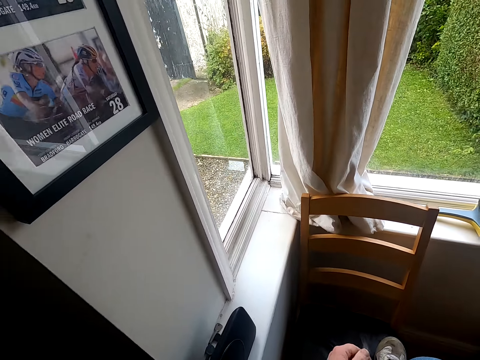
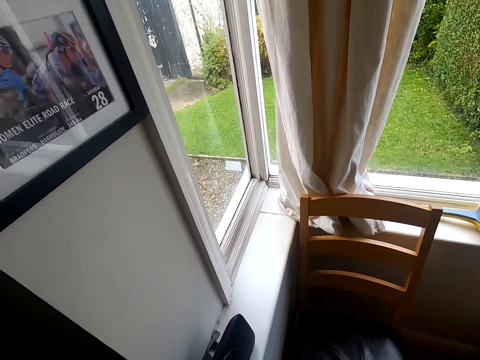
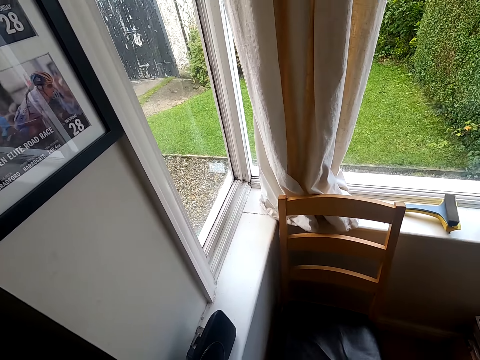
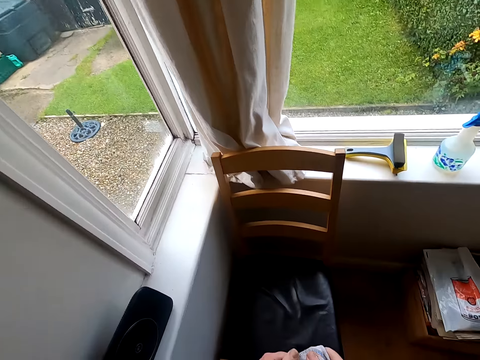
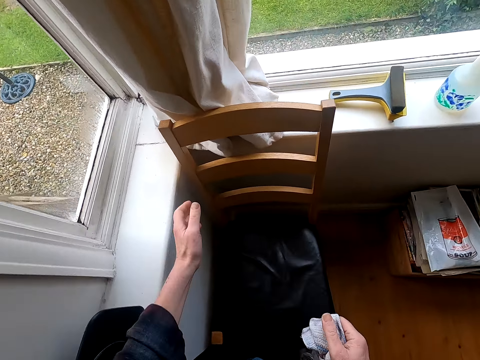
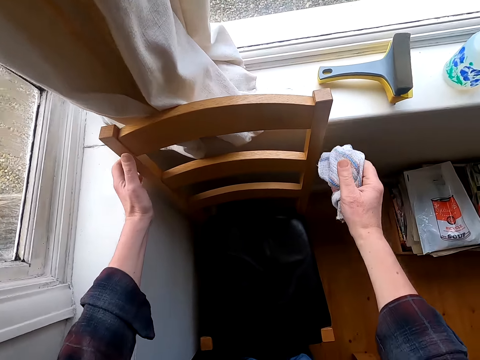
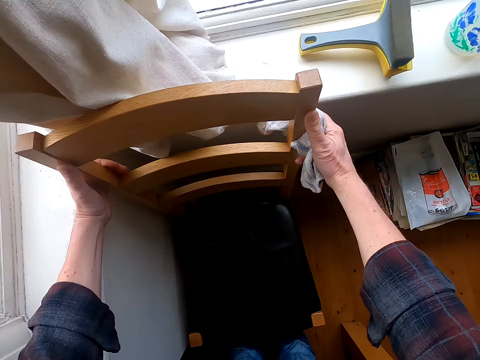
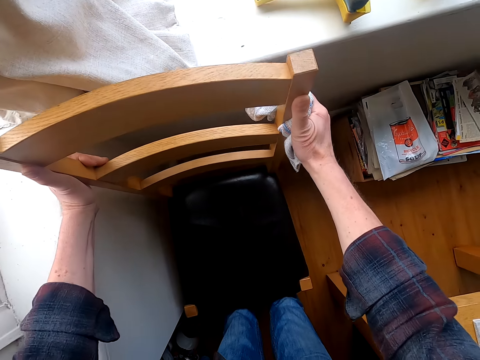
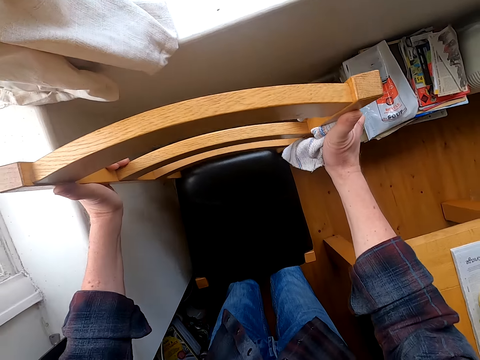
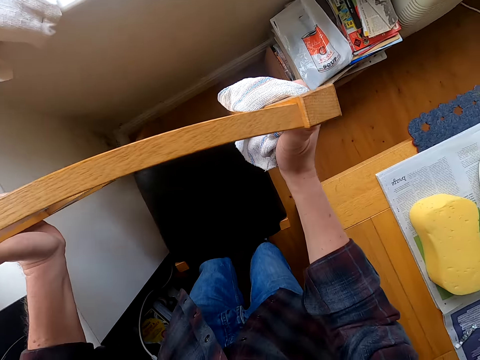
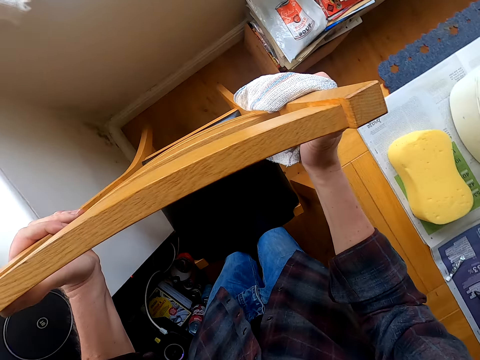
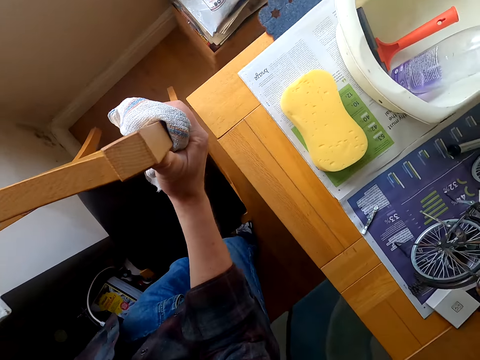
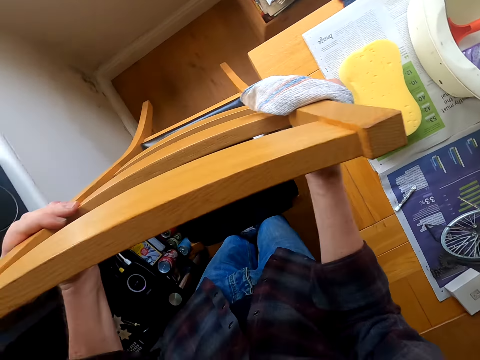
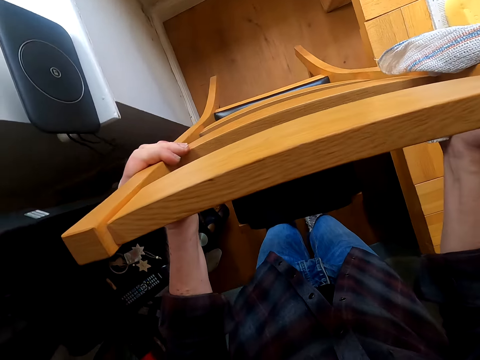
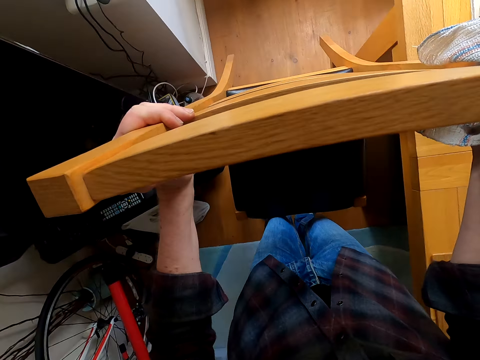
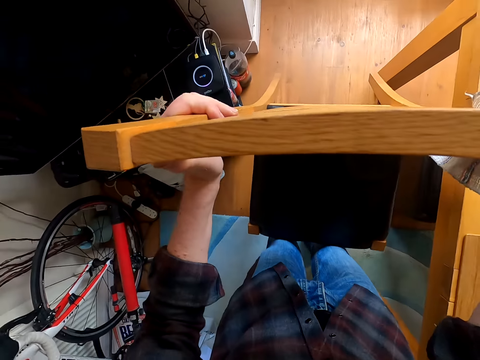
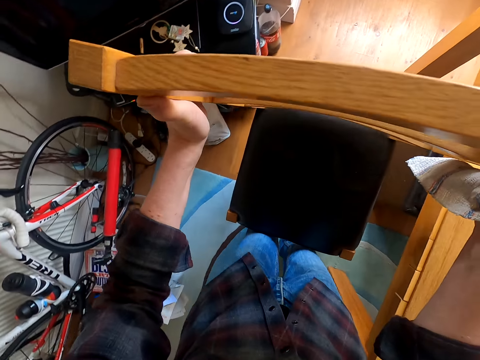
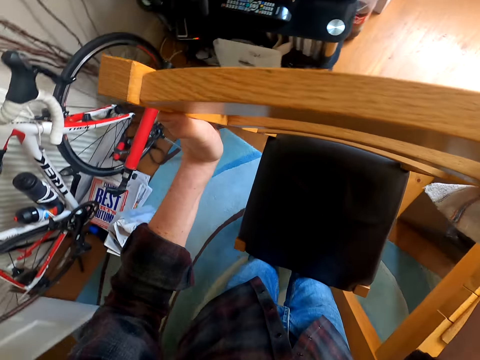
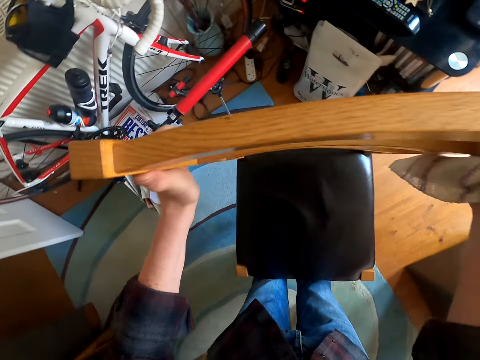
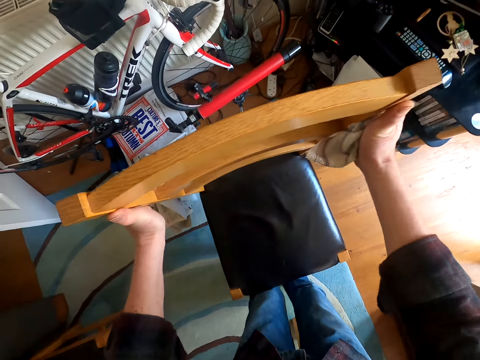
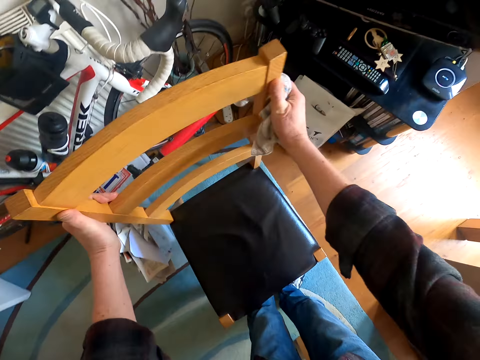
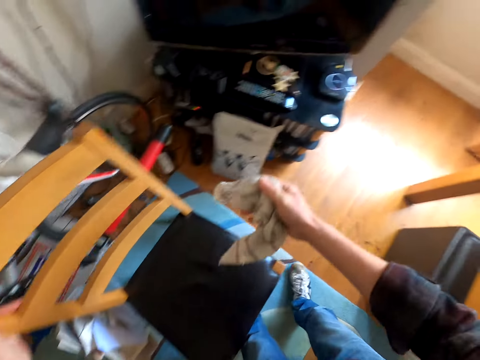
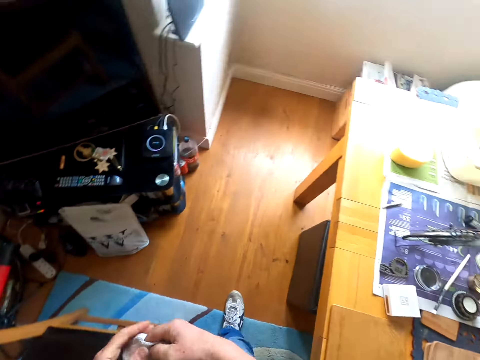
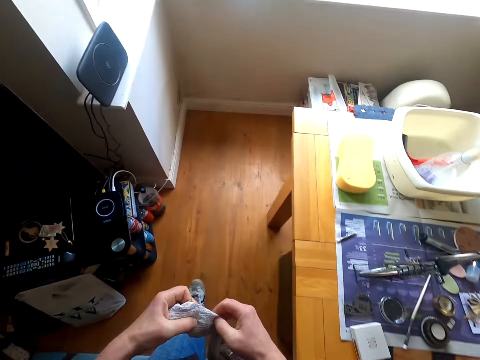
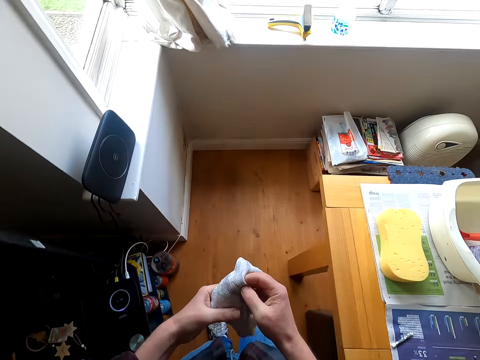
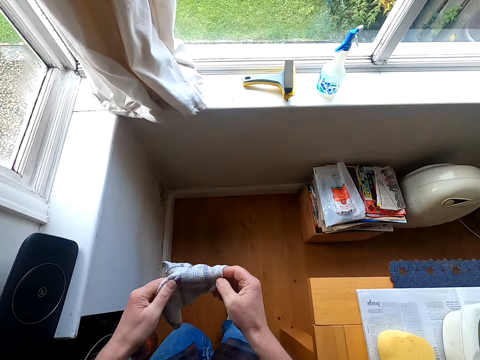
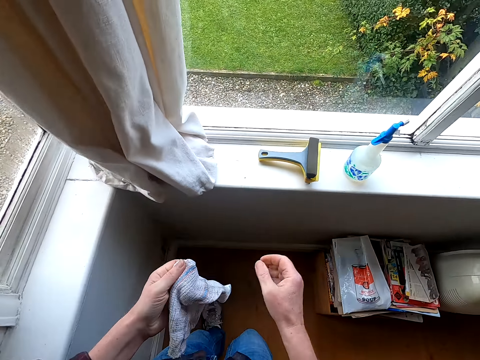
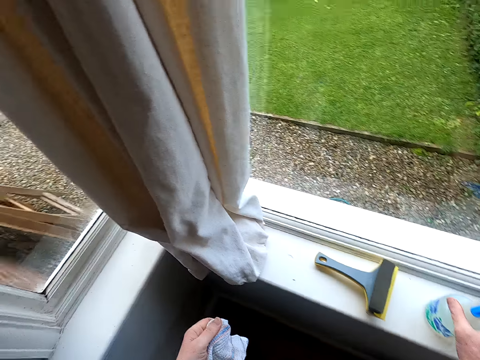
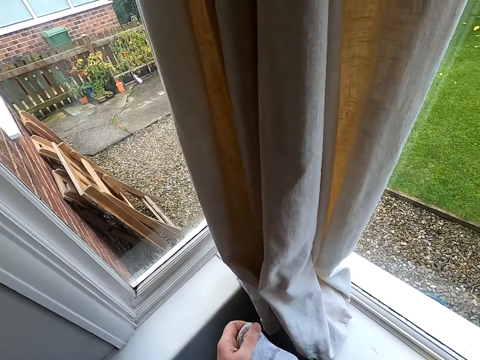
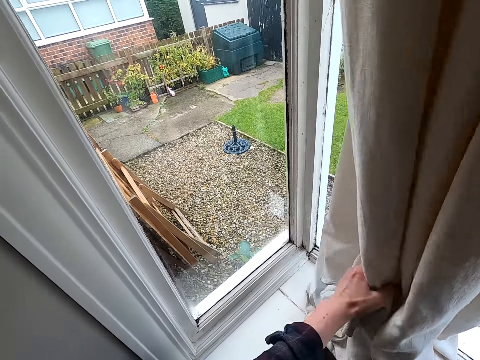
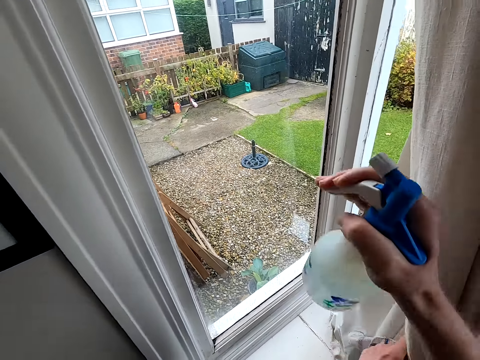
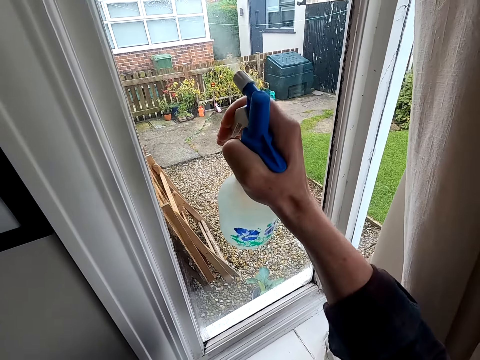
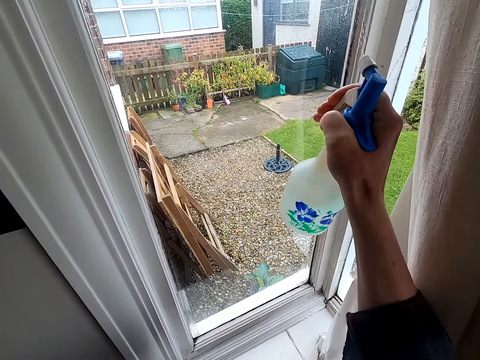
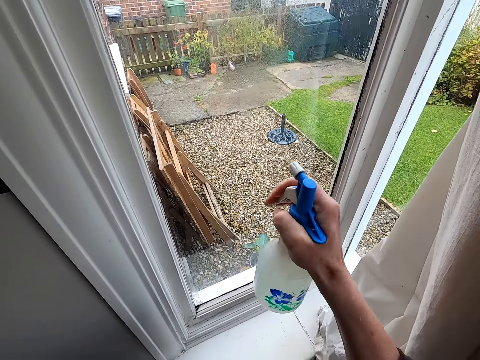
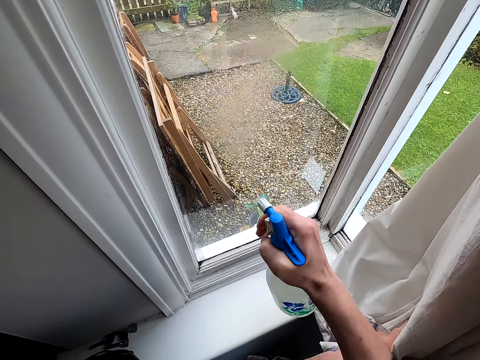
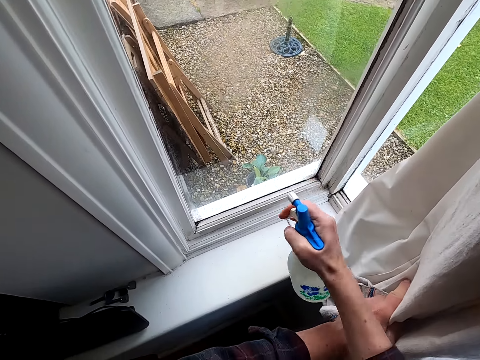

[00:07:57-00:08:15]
The camera wearer carries the chair. They walk in the house. They put the chair on the floor. They adjust the cloth. They move to the window and walk in the house. They pick the liquid soap from the window stool. They adjust the curtain and move the curtains. They spray the window with the liquid soap.

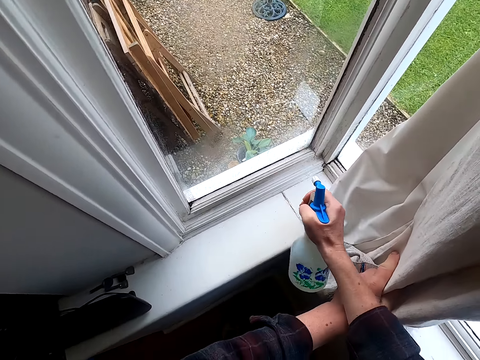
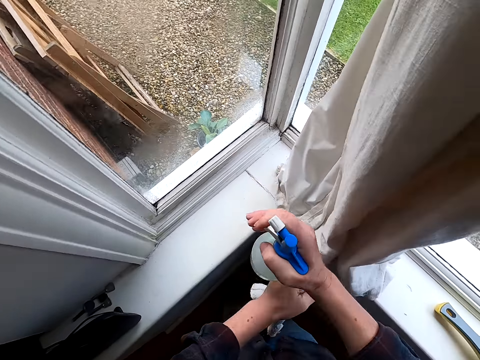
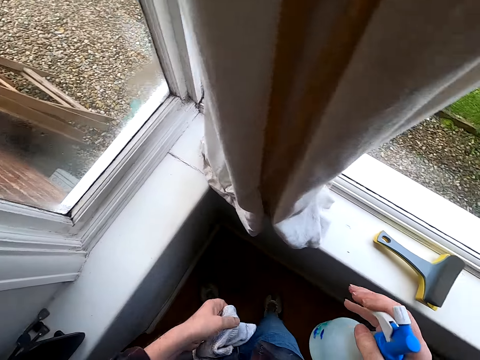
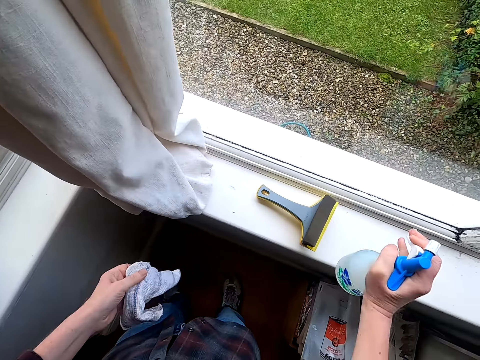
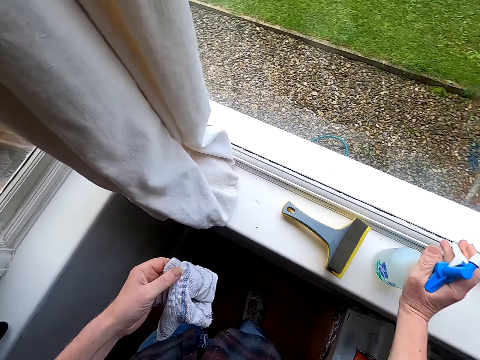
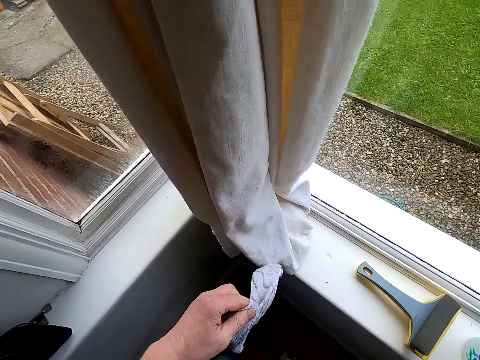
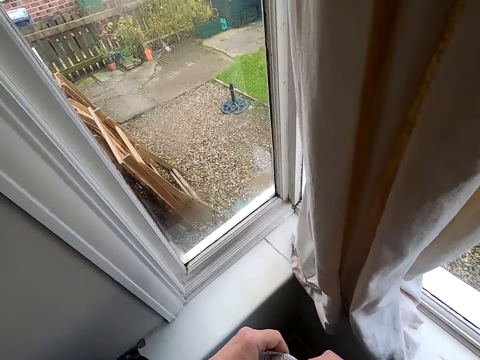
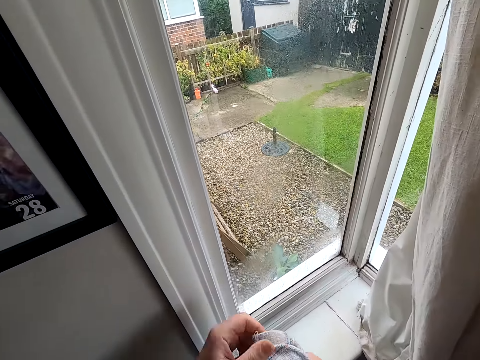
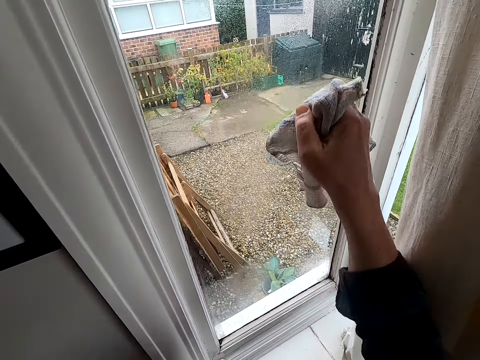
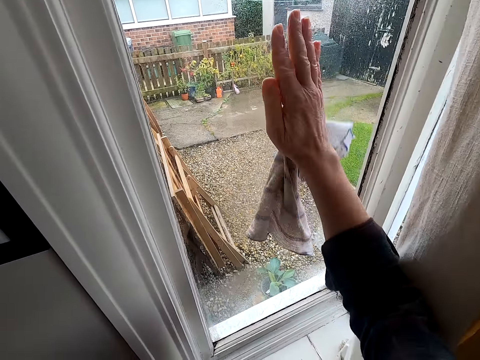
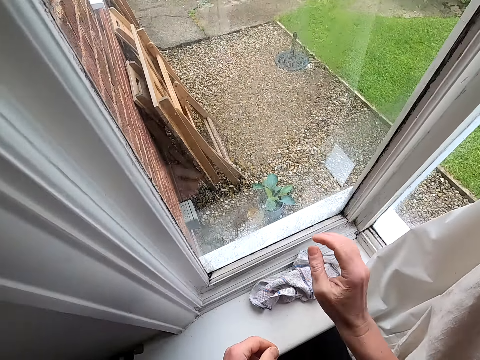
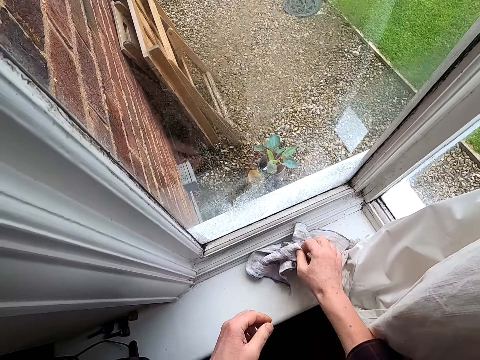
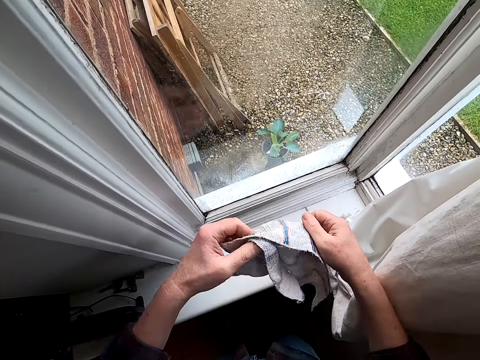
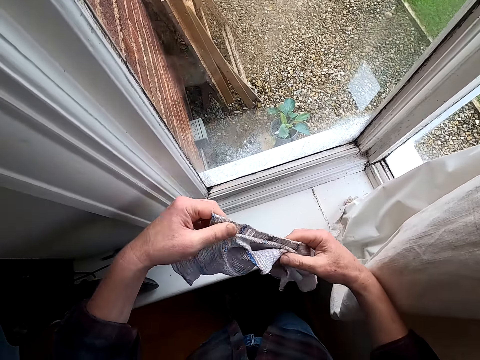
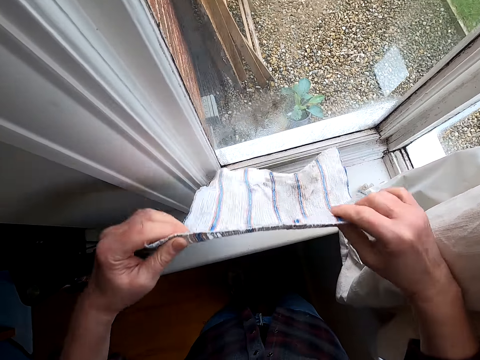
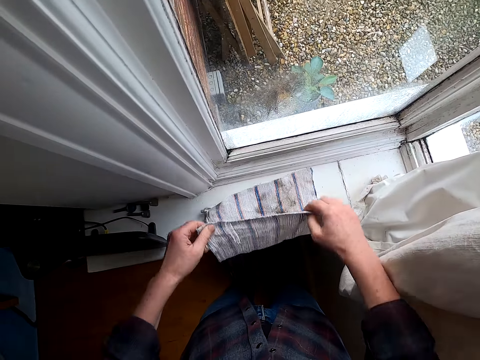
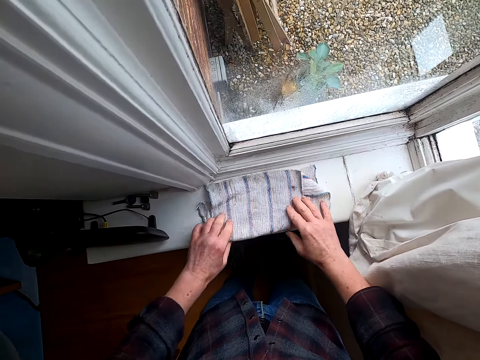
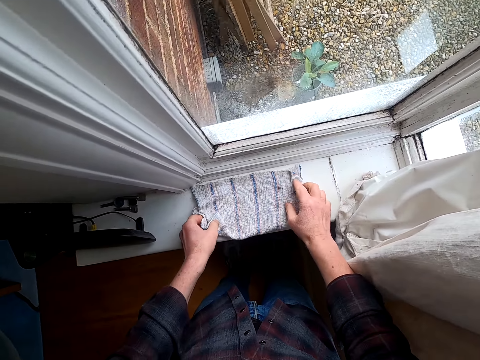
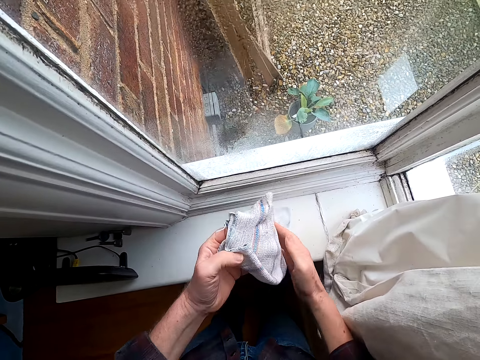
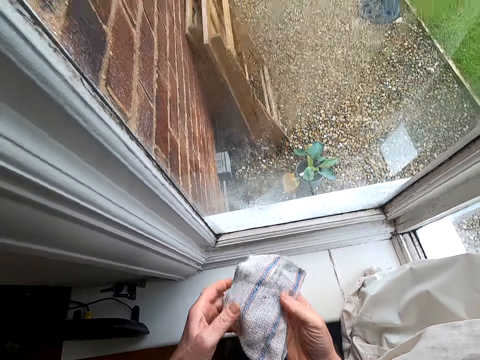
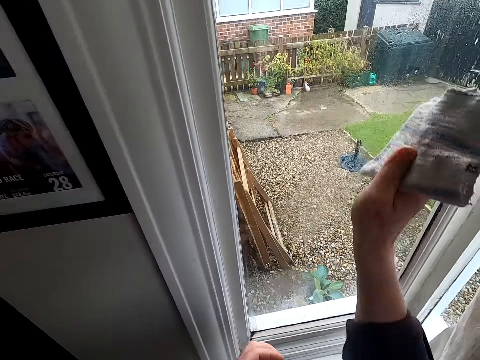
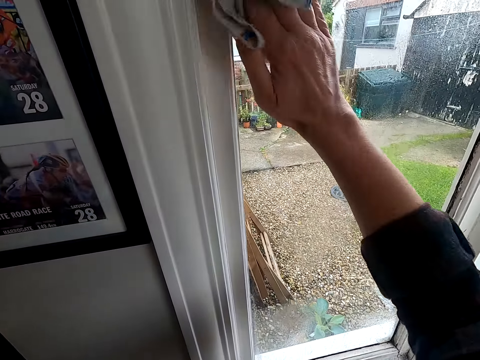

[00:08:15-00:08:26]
The camera wearer puts the liquid soap on the window stool. They drop the cloth on the window stool. They pick the cloth from the window stool. They adjust the curtain. They unfold the cloth, fold the cloth. They clean the window with the cloth.
